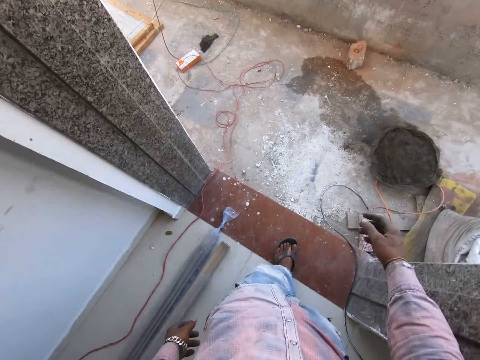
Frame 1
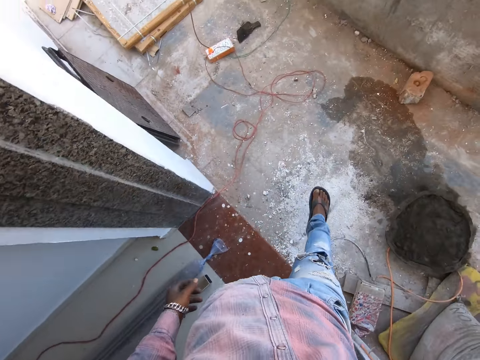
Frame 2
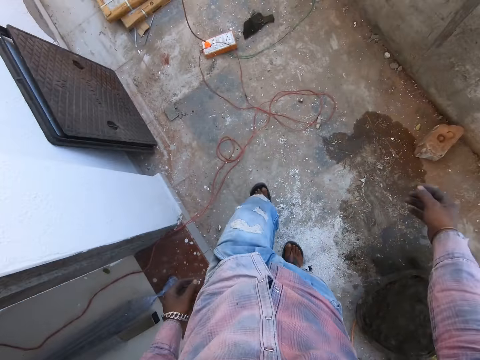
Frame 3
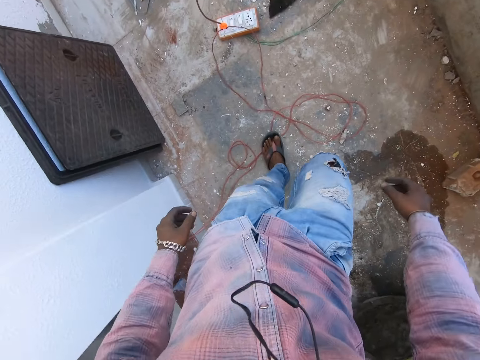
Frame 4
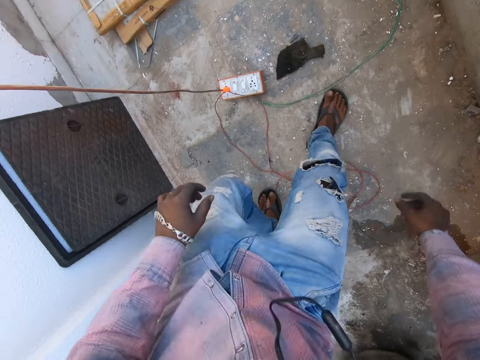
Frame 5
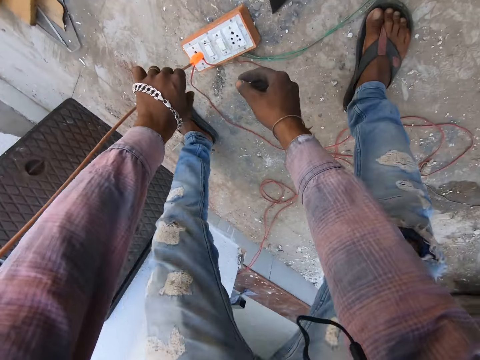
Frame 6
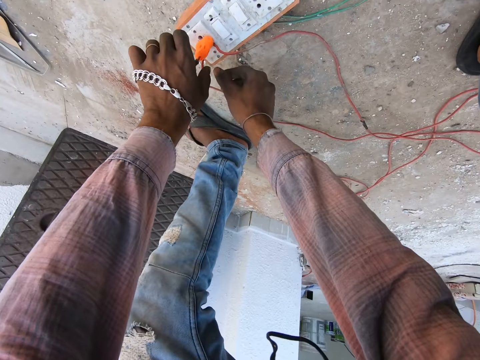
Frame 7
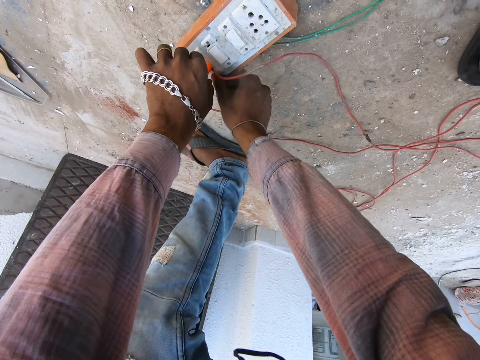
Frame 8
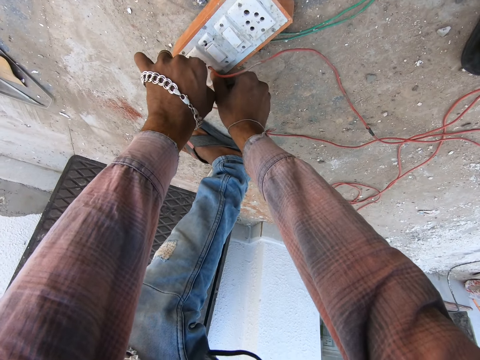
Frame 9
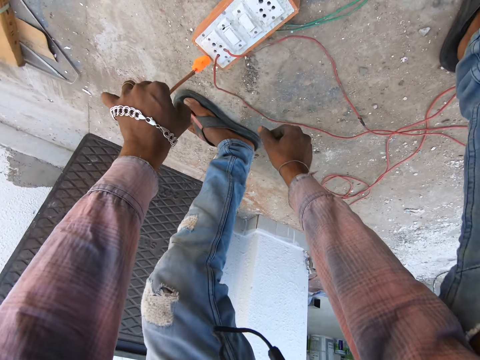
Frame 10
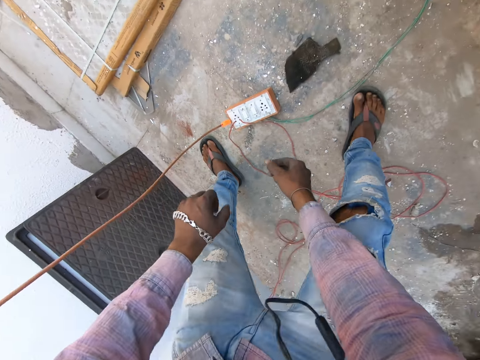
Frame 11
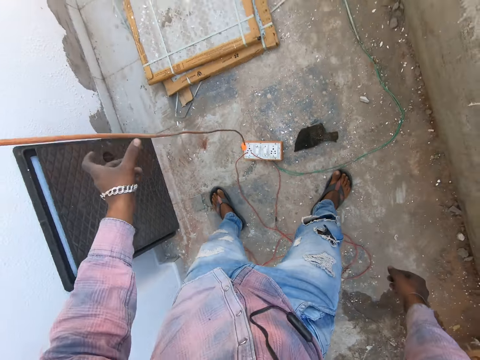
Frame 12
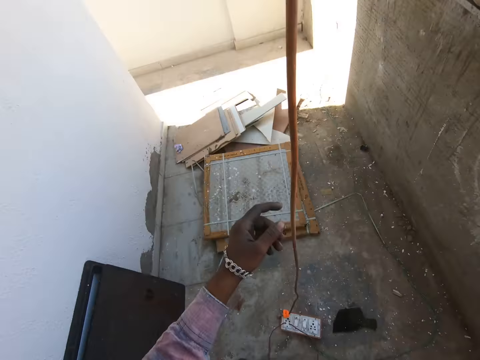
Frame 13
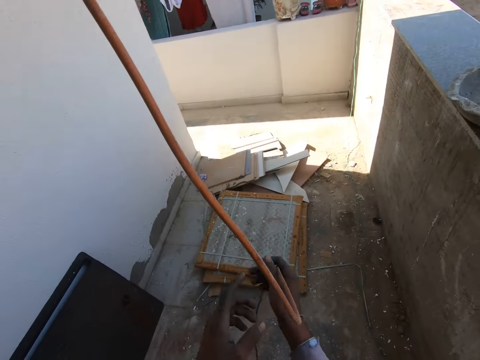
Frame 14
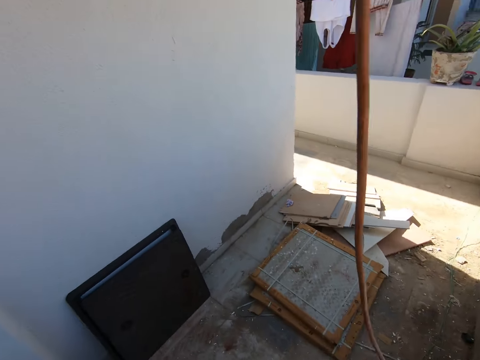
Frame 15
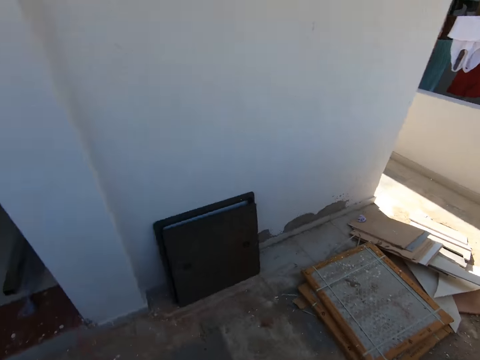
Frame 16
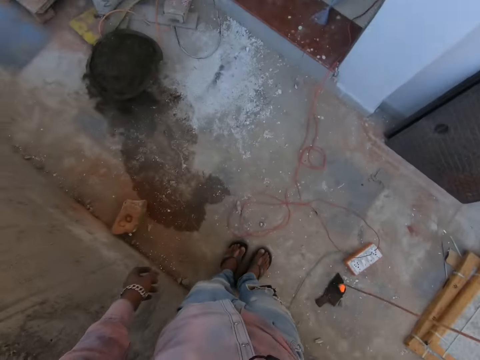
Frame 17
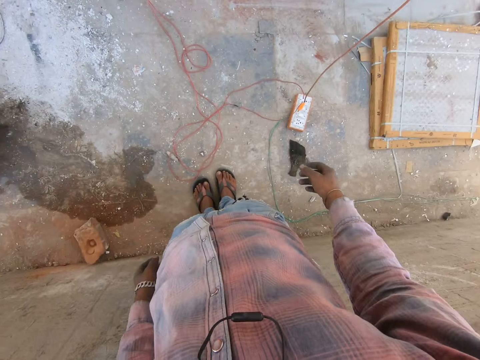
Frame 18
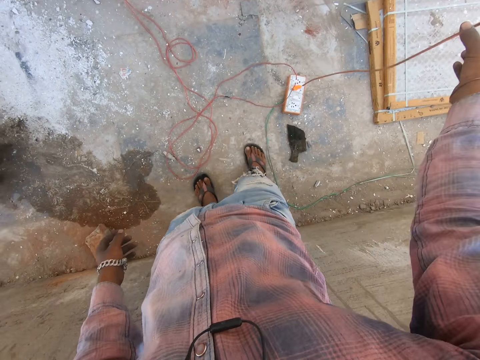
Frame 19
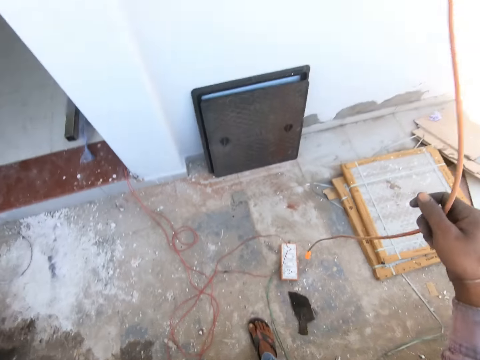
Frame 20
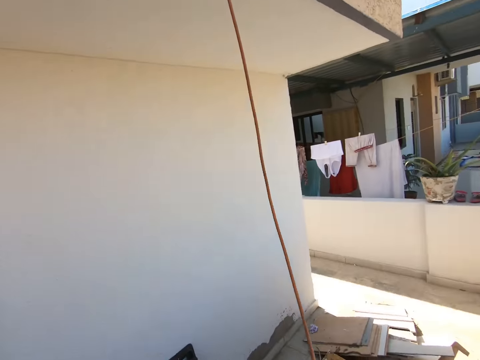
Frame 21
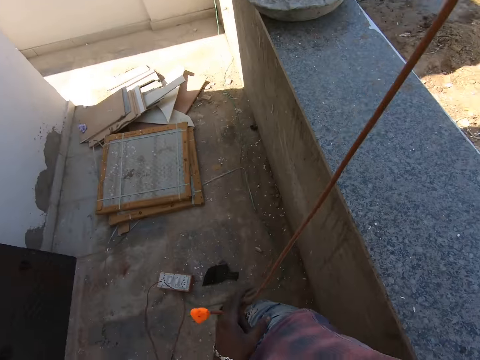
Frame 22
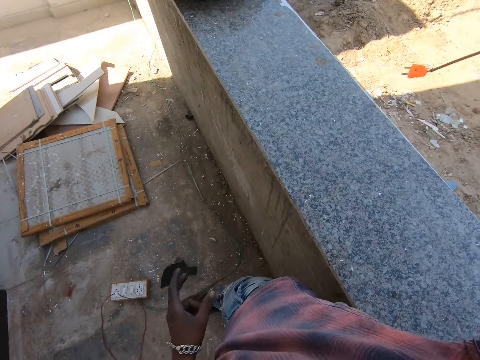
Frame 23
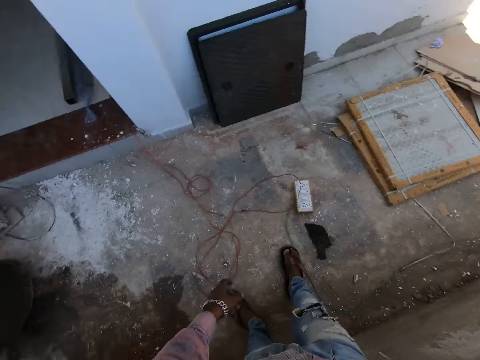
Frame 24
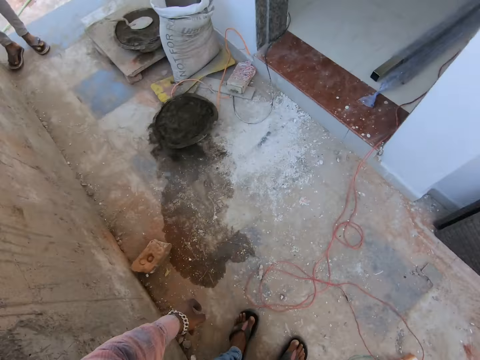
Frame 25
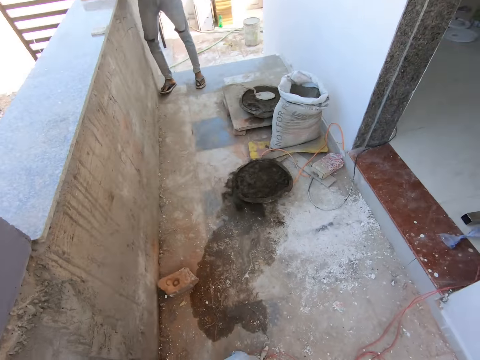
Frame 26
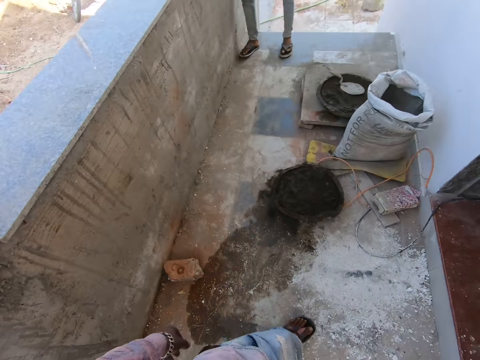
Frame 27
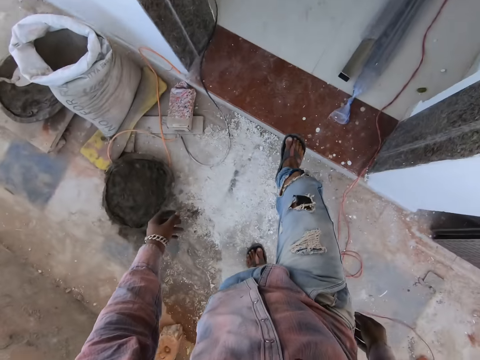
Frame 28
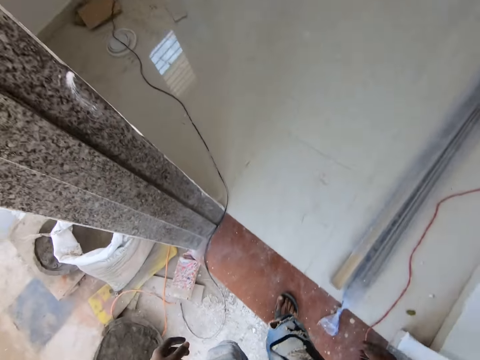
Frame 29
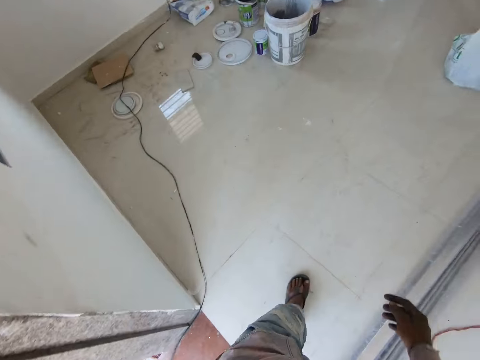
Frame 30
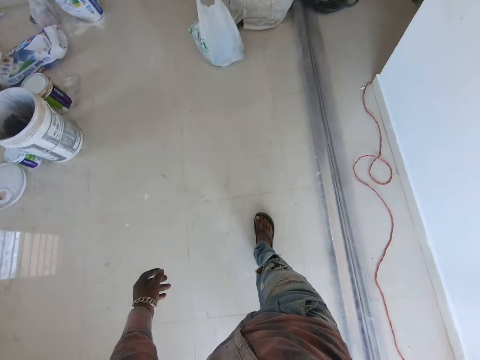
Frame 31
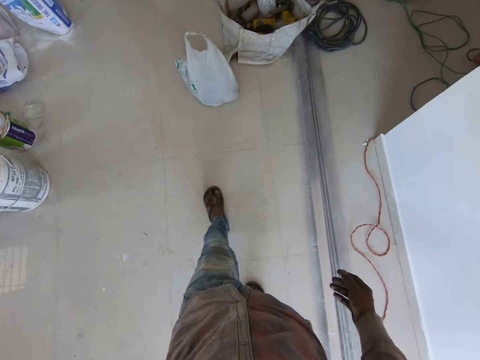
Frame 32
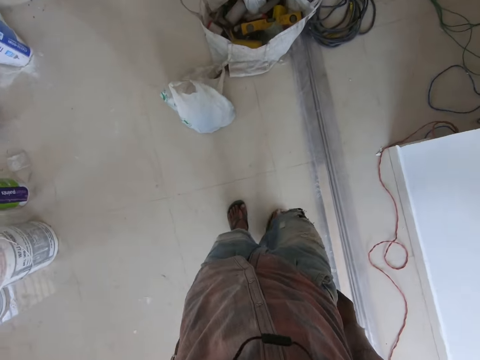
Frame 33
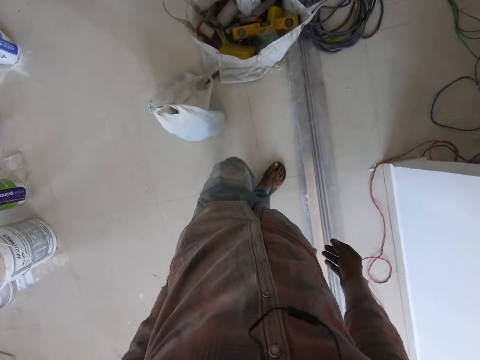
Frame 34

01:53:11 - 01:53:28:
The camera wearer walks outside the house. They press the cable from the extension. They disconnect the extension. They touch the cable. They turn around. They unplug the cable. They hold on the wire. They walk inside the house.

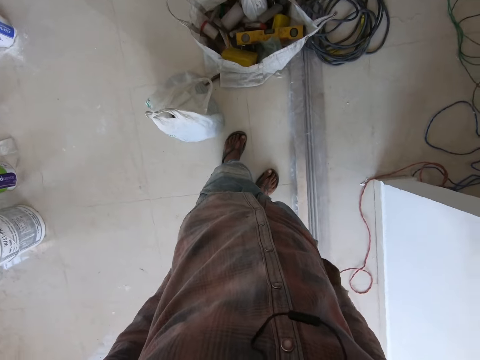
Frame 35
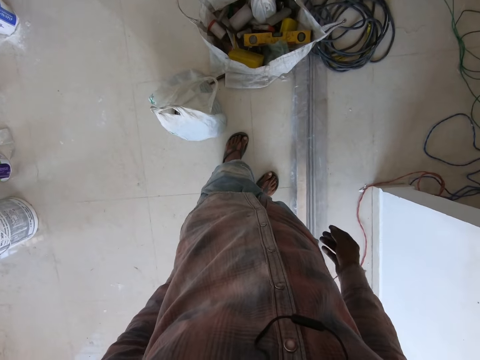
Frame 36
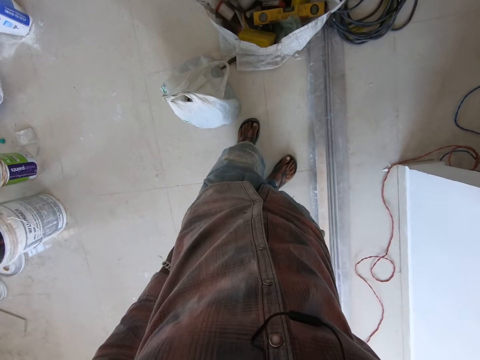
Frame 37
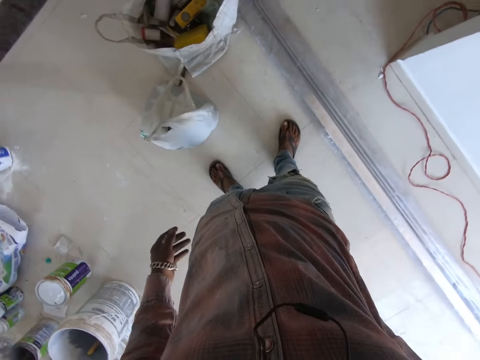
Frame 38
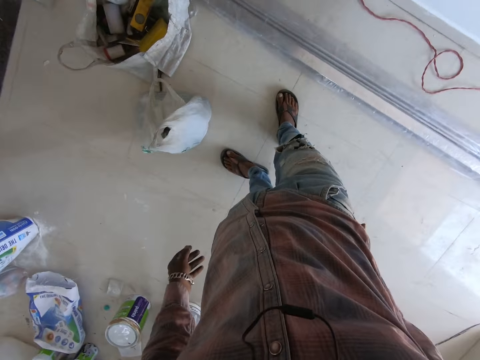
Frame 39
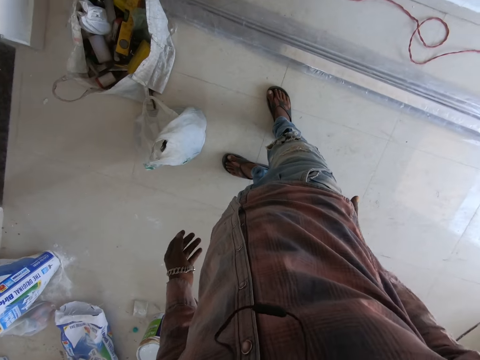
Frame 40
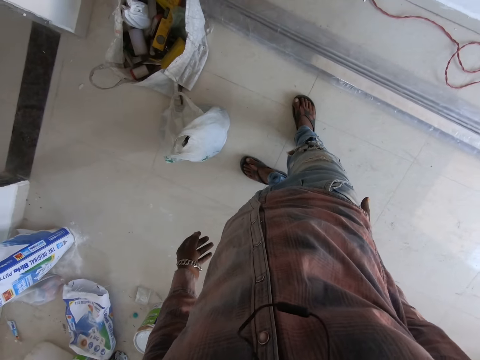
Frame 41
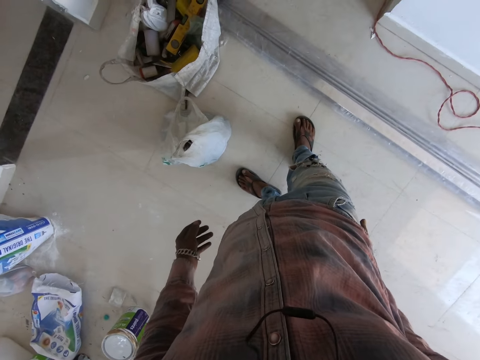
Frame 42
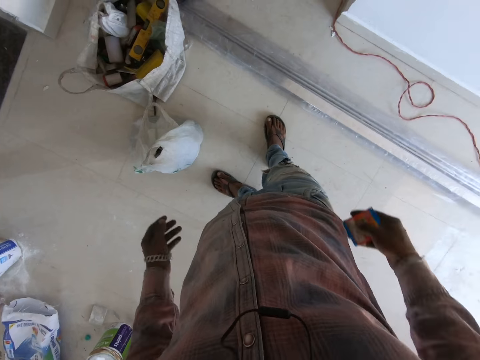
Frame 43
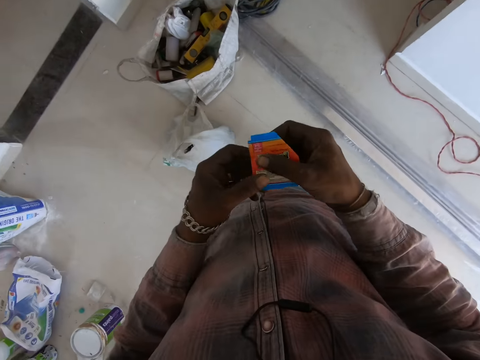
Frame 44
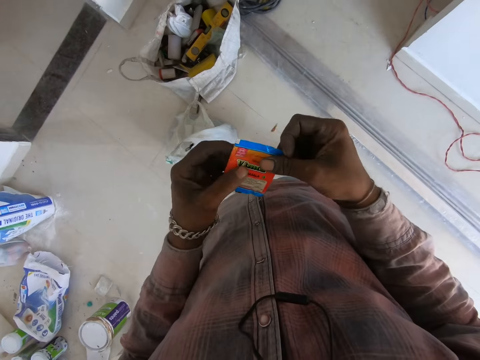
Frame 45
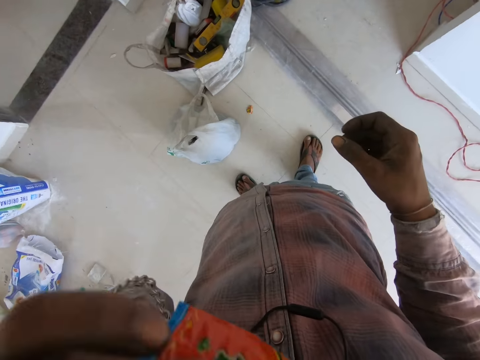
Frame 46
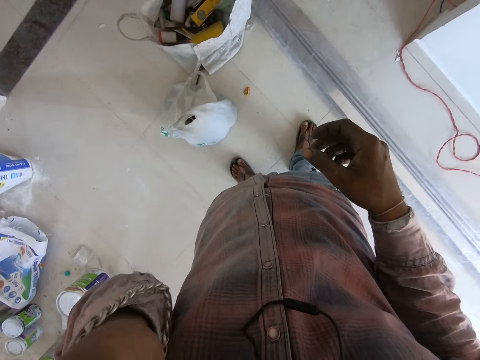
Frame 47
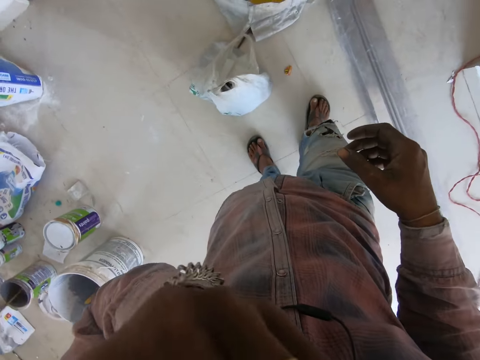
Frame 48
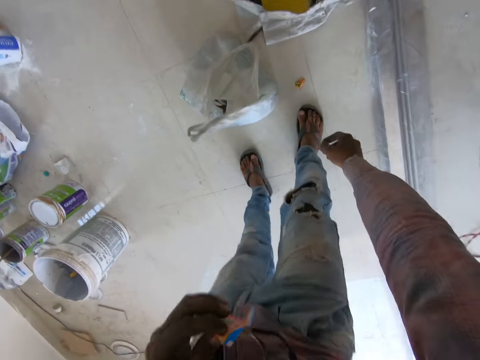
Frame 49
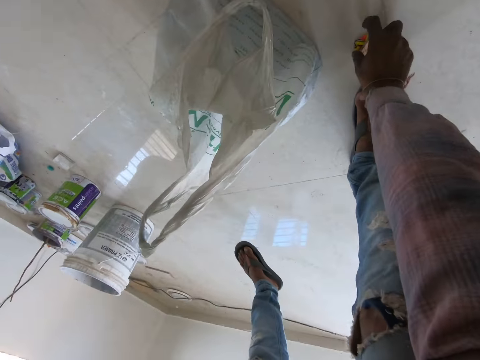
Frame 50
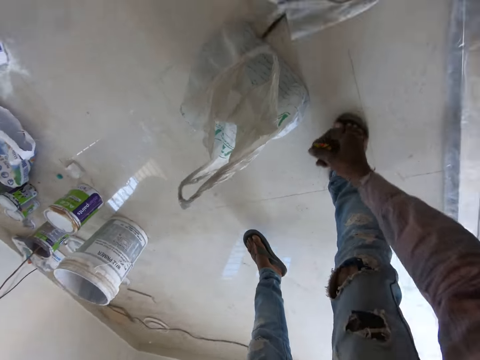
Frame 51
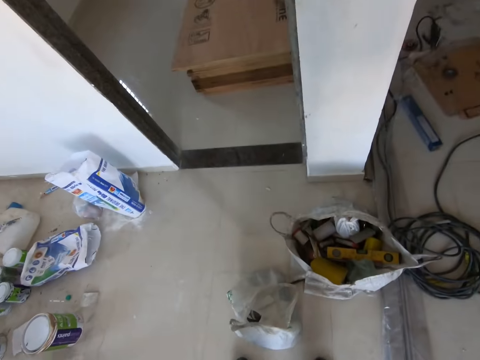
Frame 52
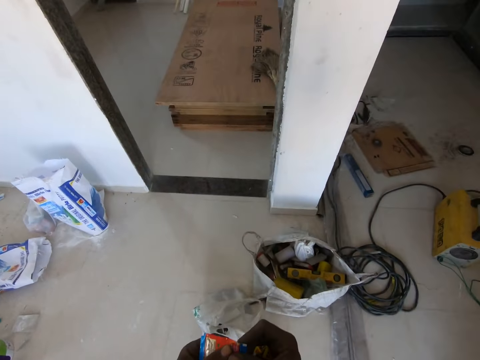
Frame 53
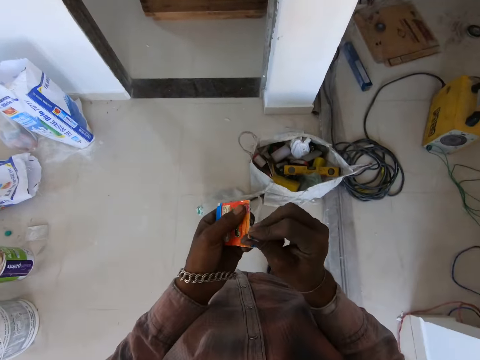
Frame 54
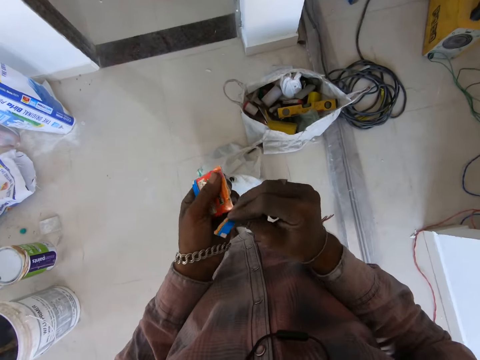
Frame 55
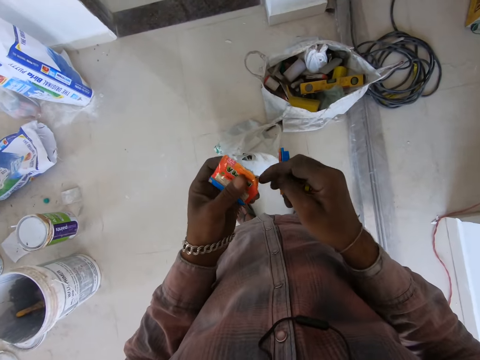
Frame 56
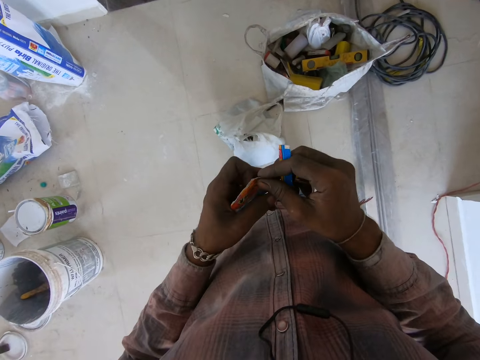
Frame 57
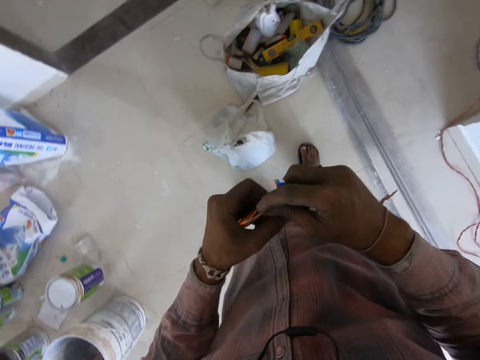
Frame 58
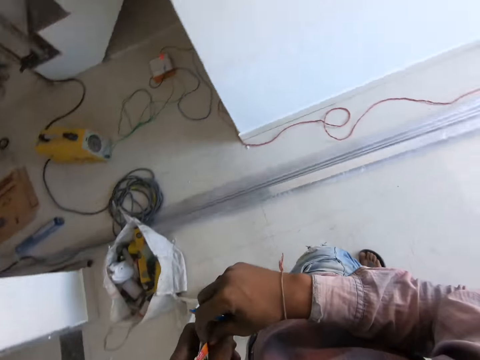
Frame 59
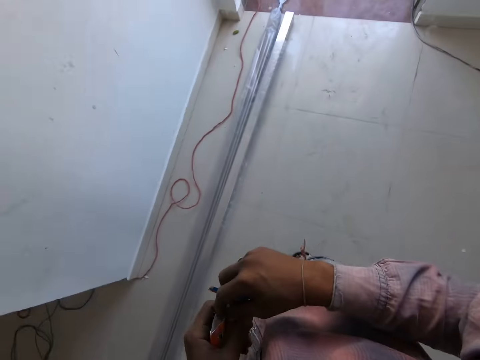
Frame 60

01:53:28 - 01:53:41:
The camera wearer brings out a packet or Vimal from his pocket. He puts the Vimal in the mouth. He bends to pick the Vimal sachet from the ground. He peels the sachet. He opens the sachet.
